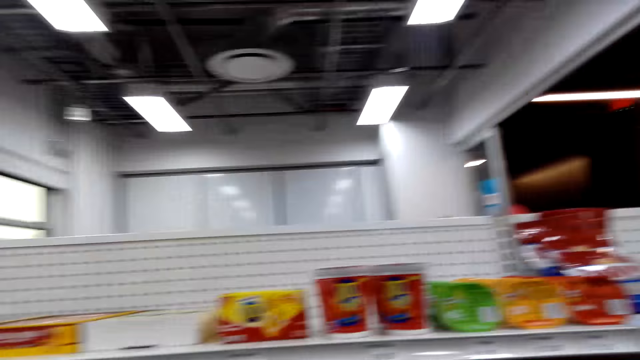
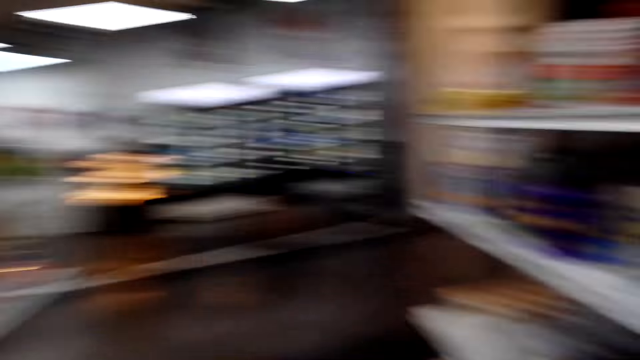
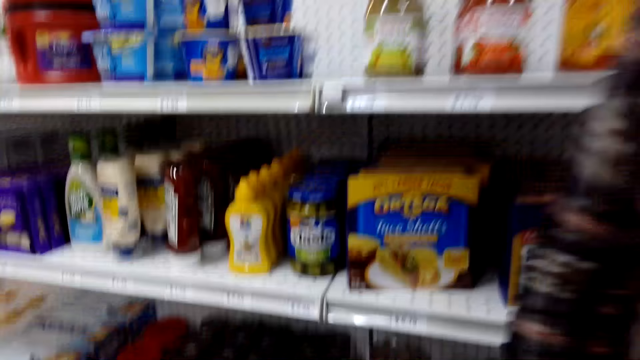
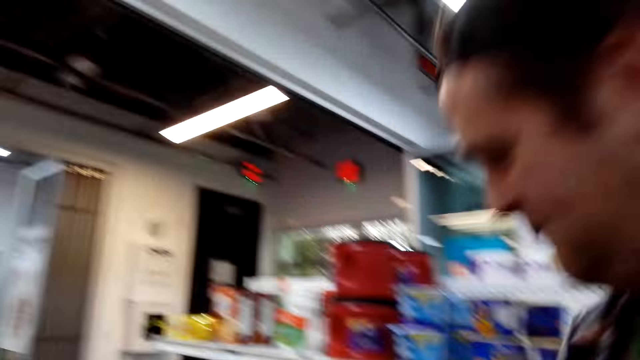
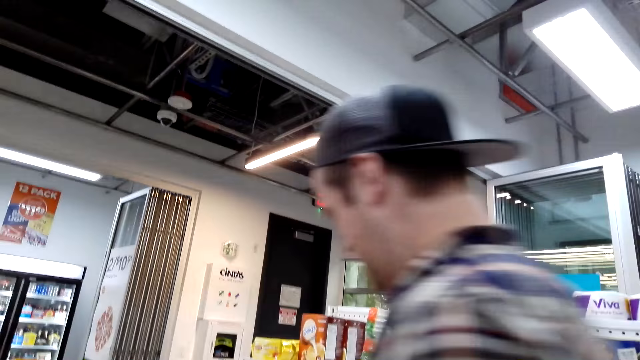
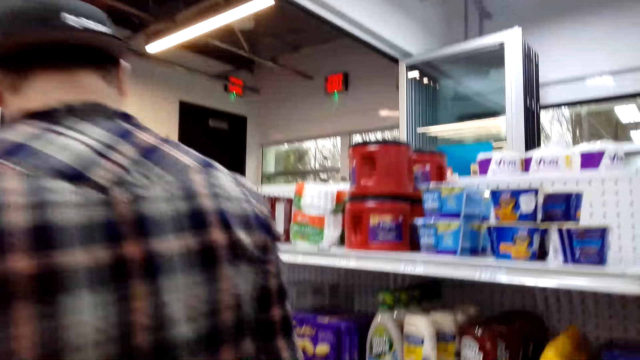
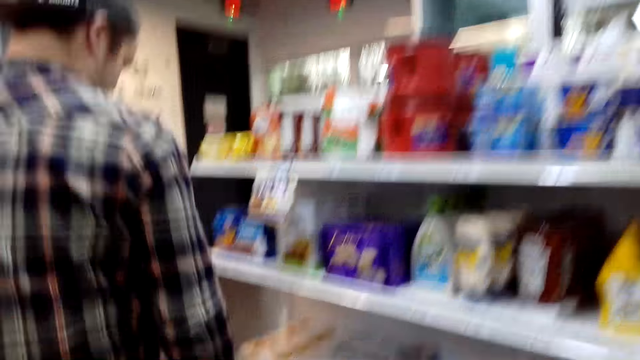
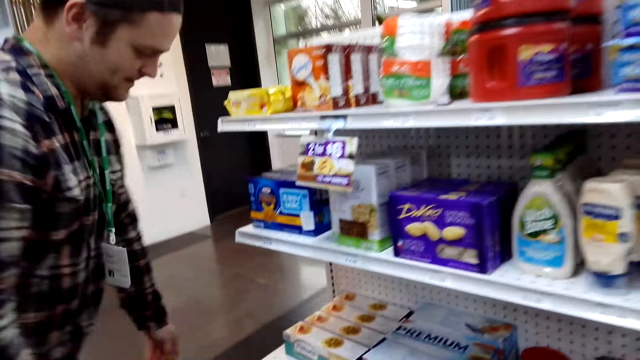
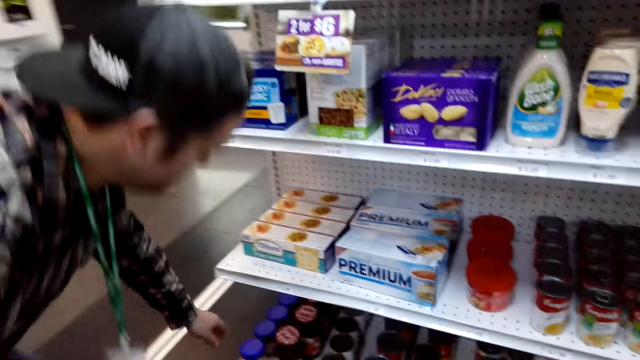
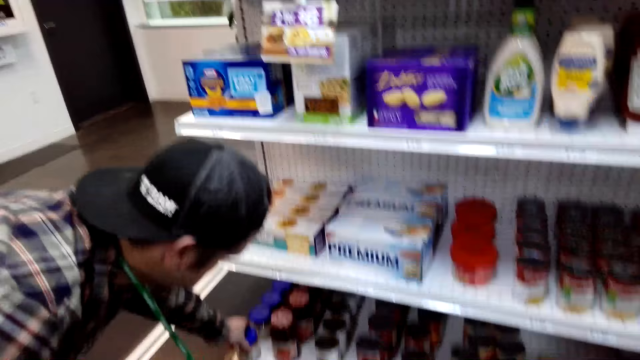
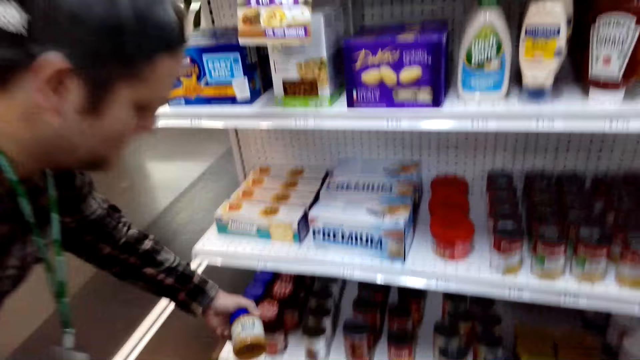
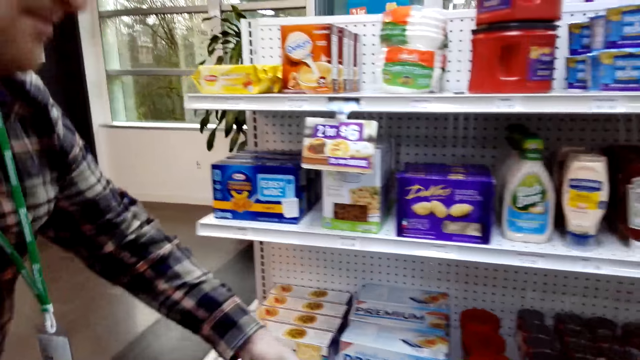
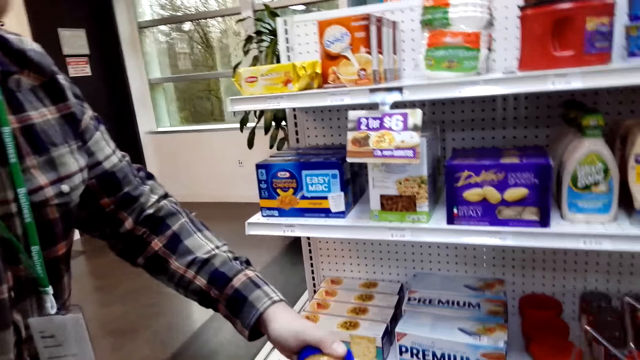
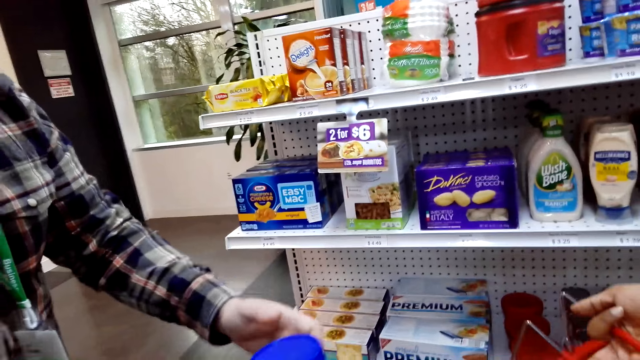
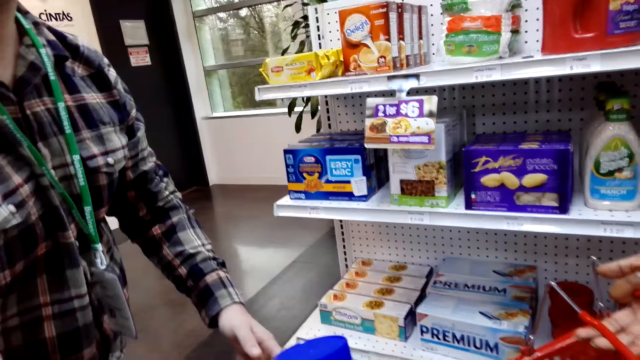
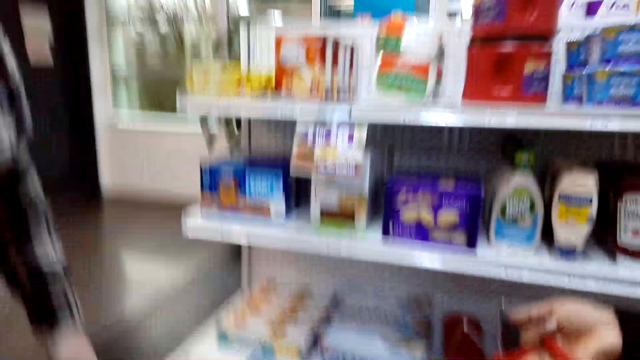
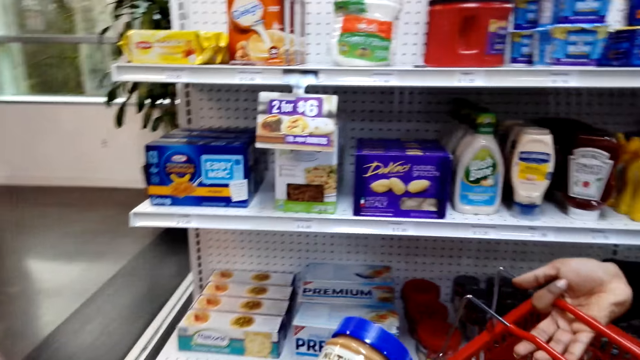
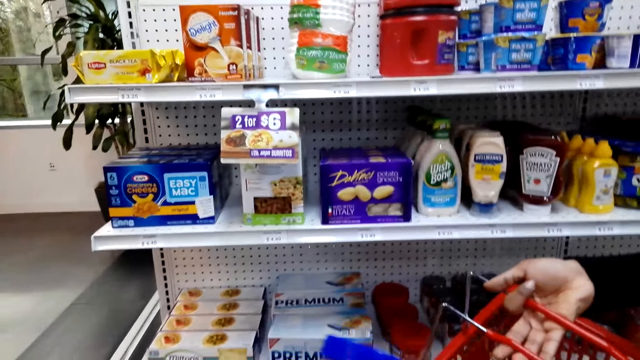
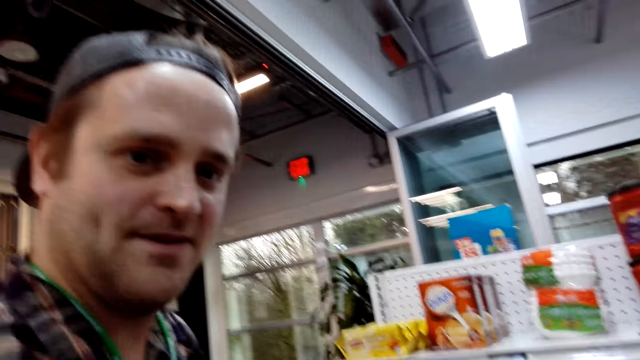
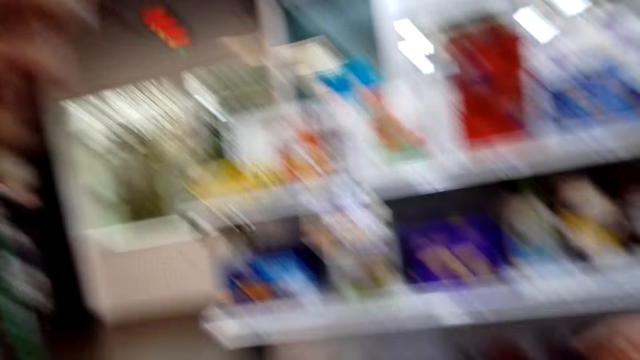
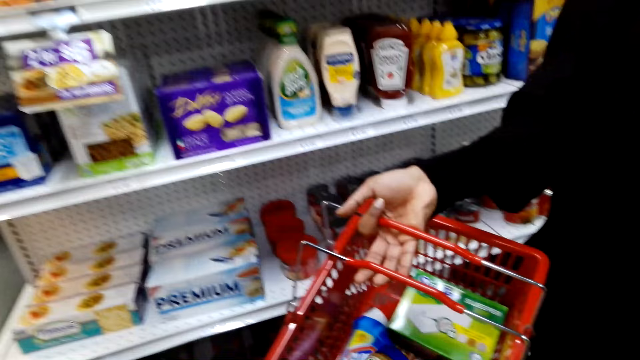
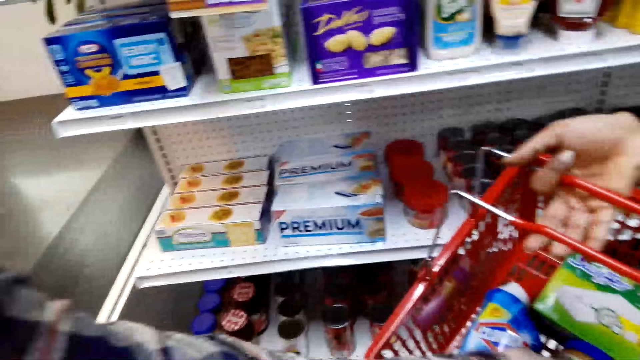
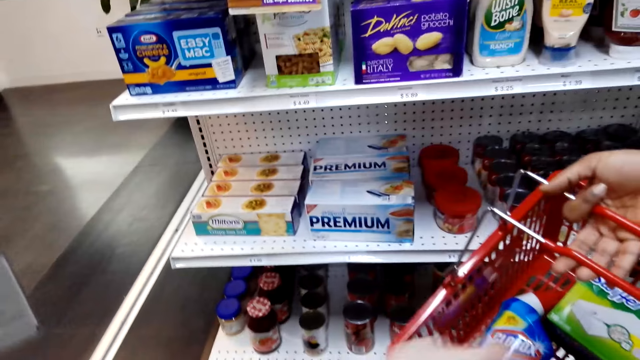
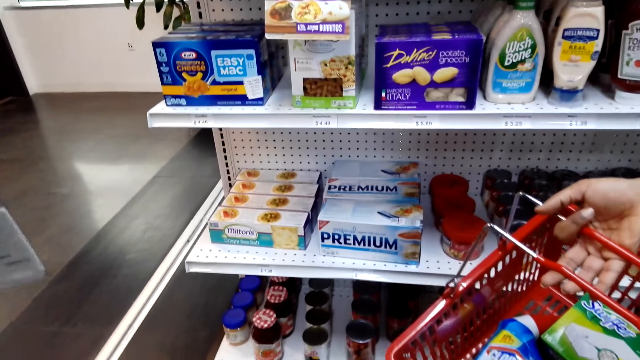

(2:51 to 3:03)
A man takes items on the shelf.

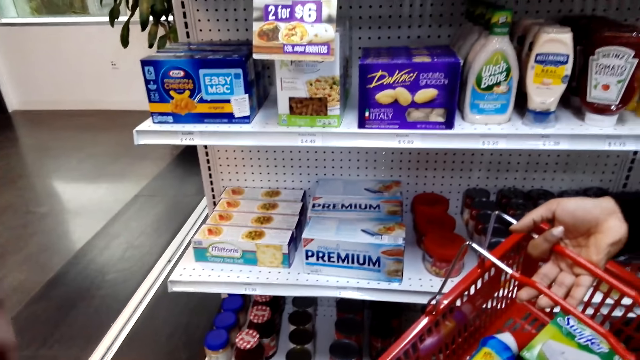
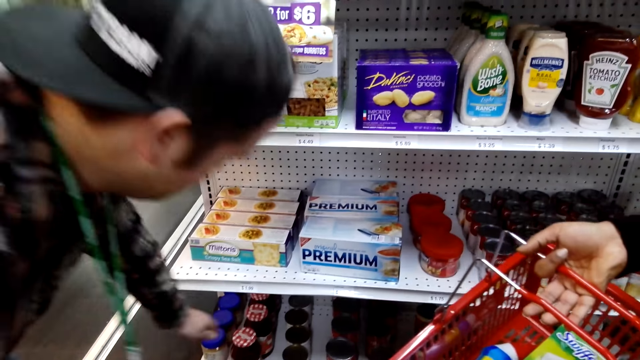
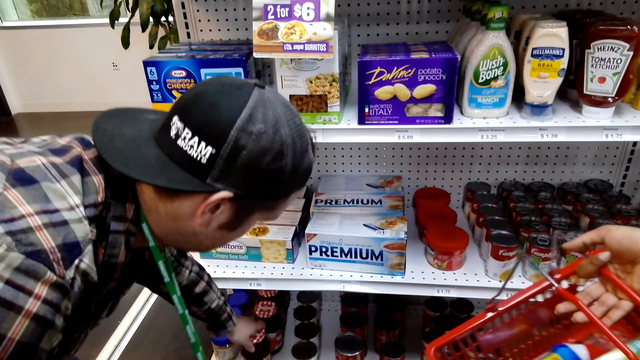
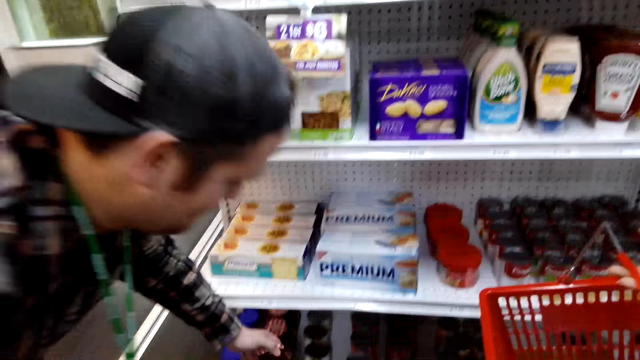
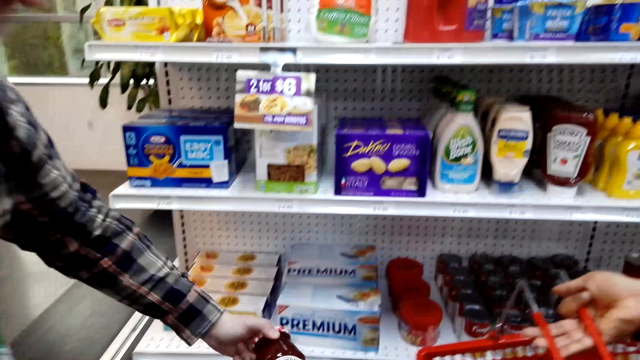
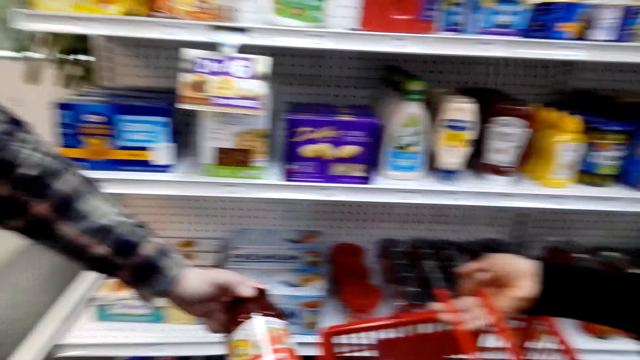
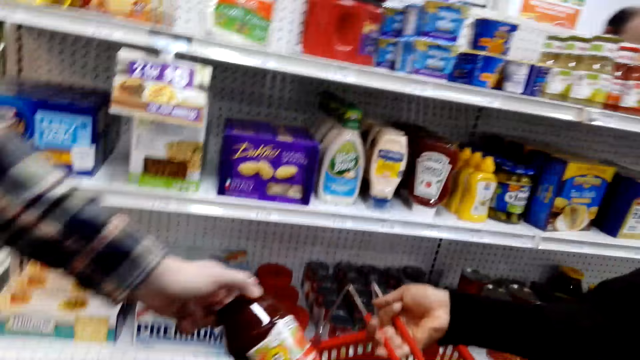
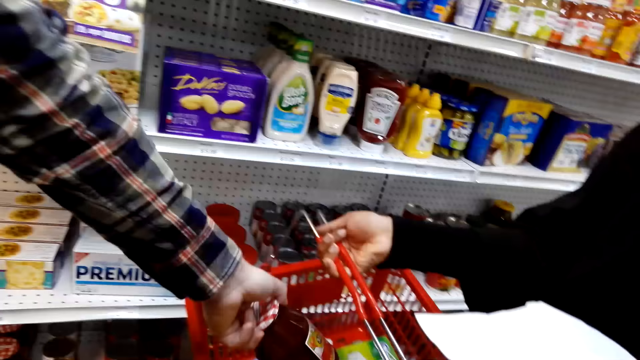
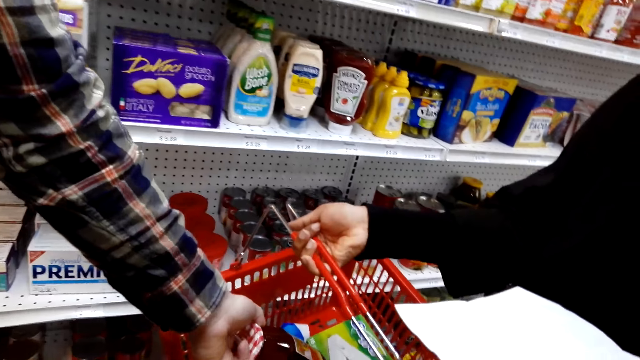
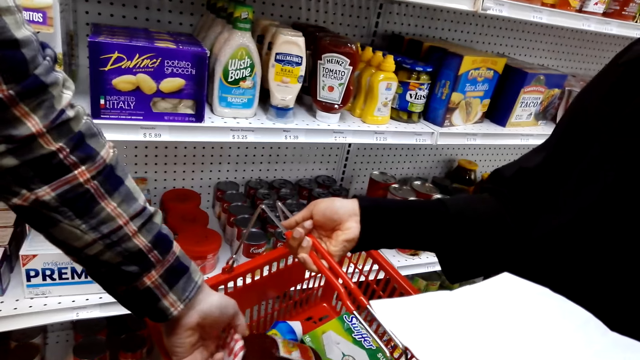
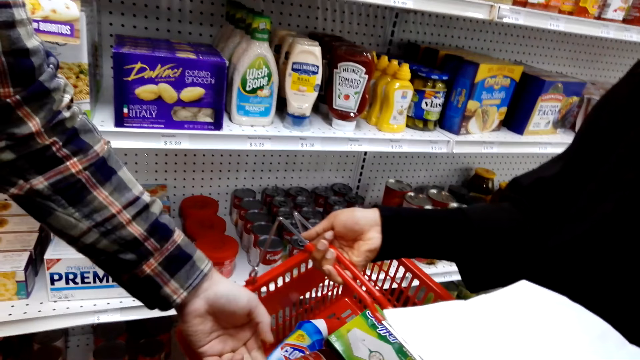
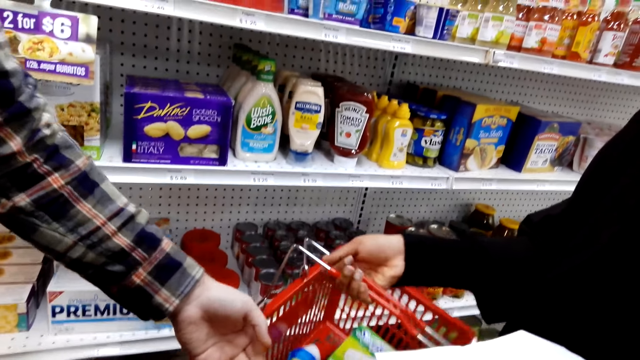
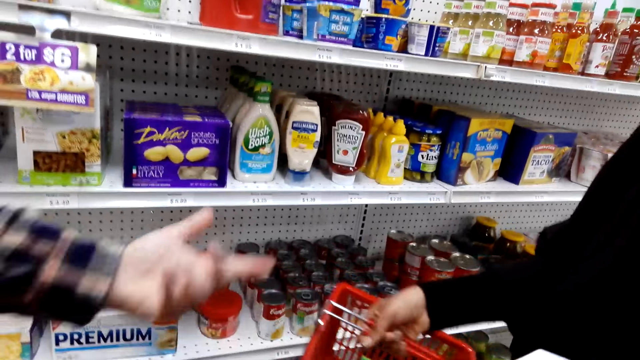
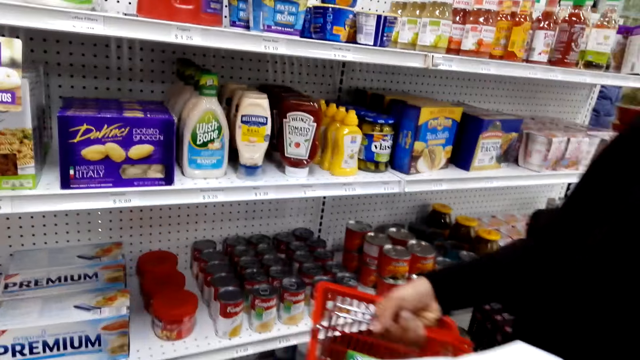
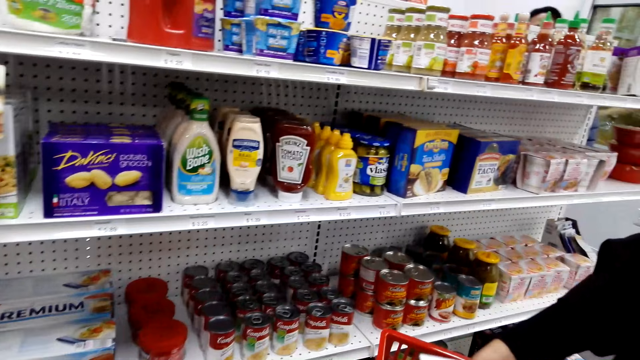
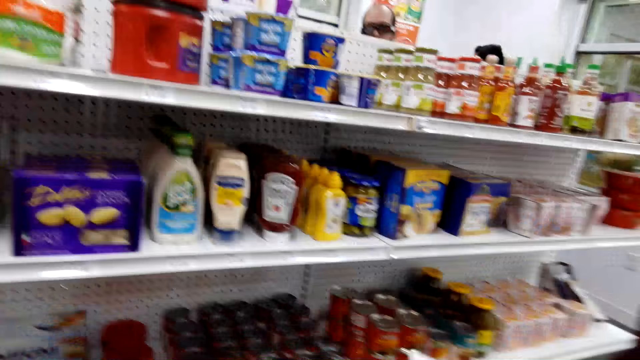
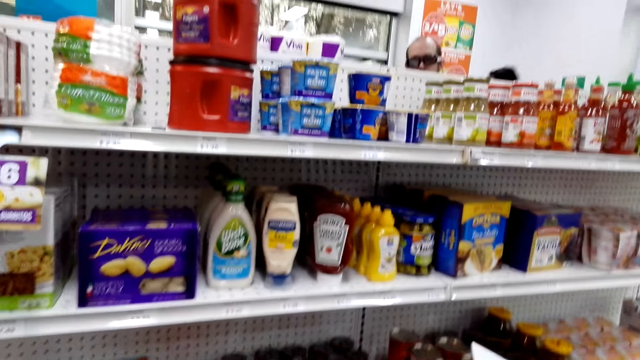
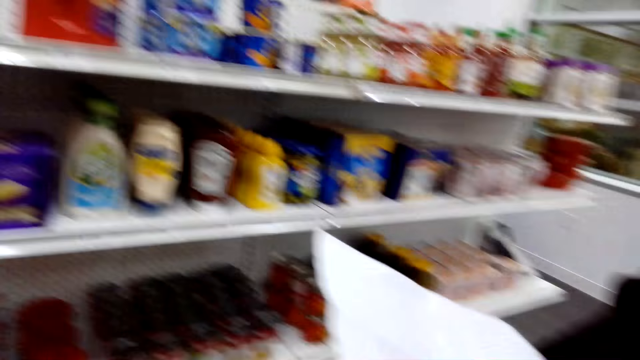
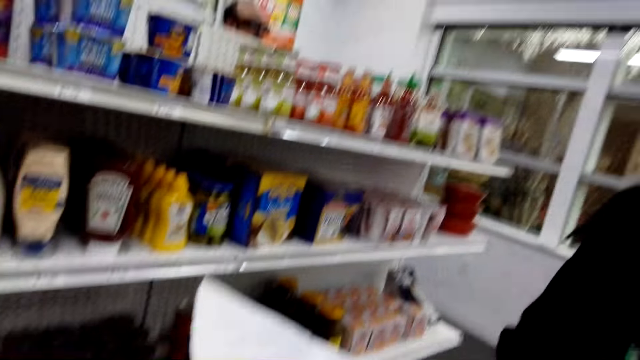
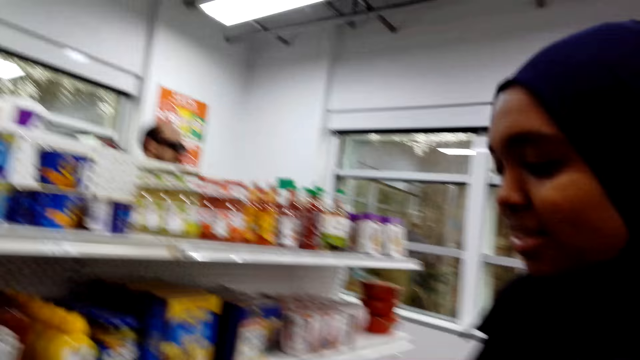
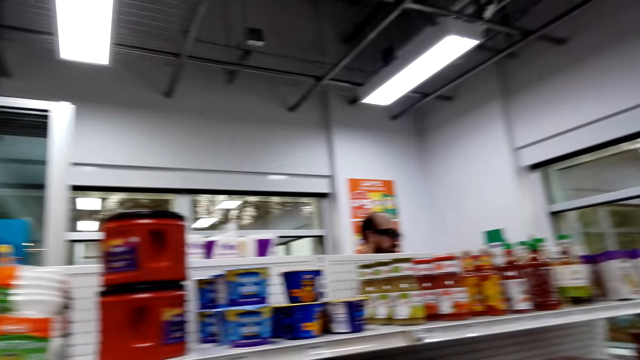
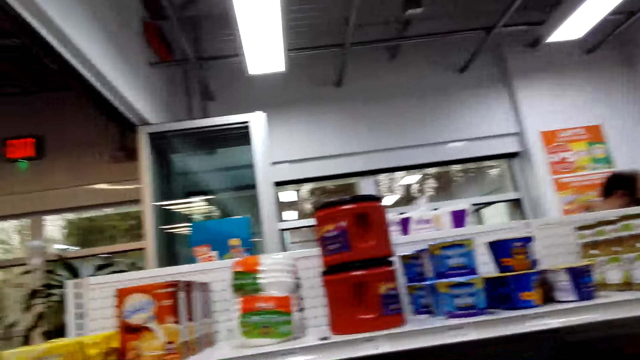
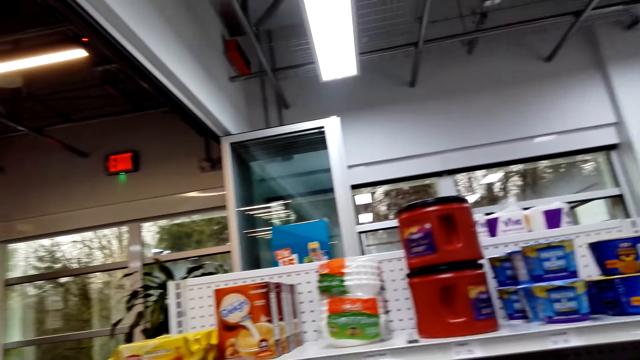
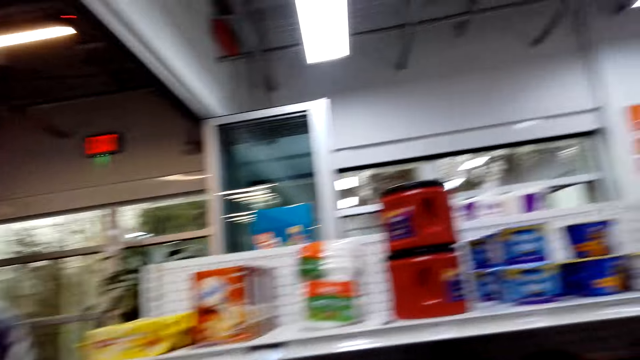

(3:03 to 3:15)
The man puts the items in the shopping basket. Another person reads the food list paper.
